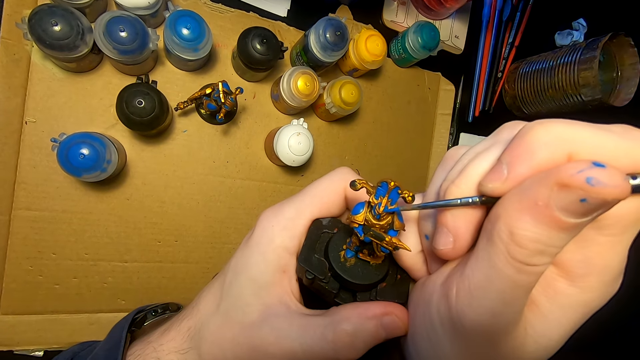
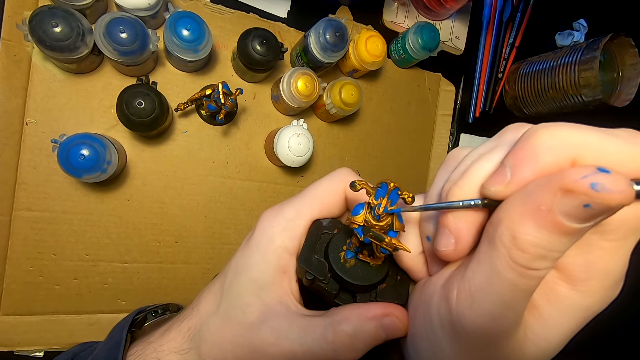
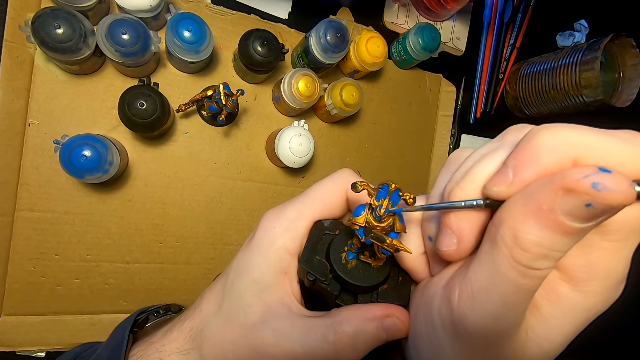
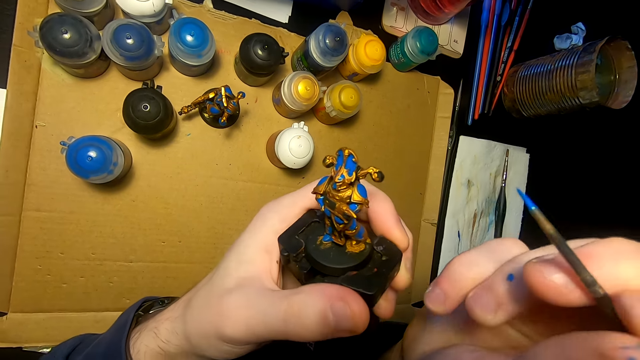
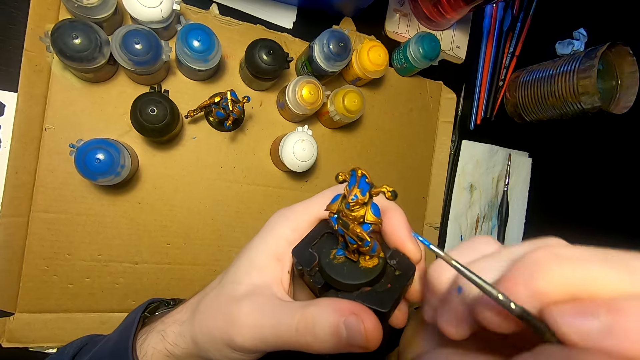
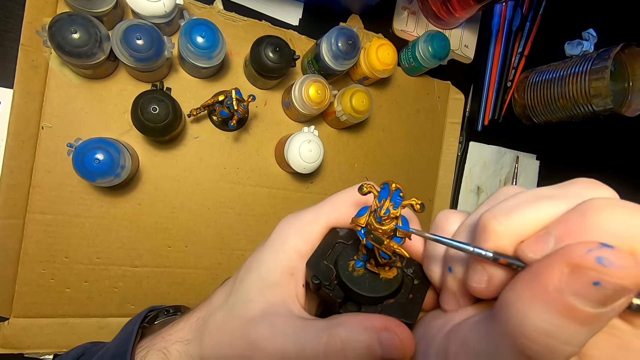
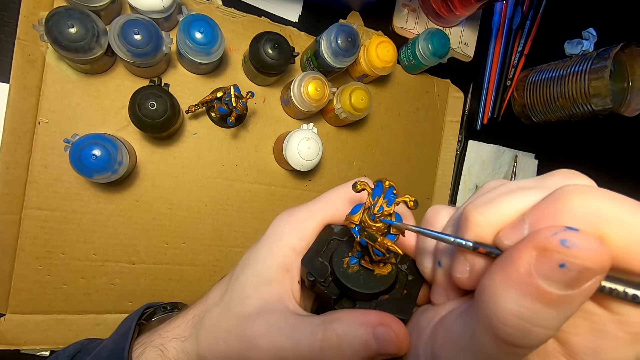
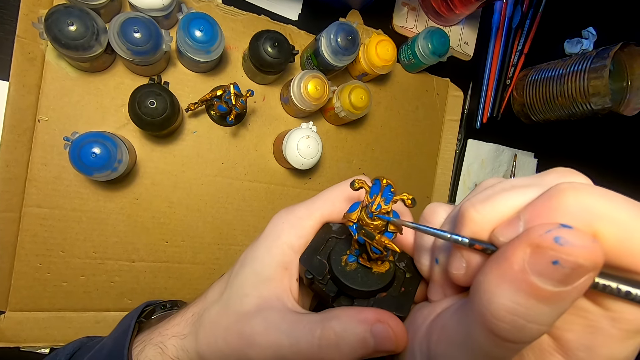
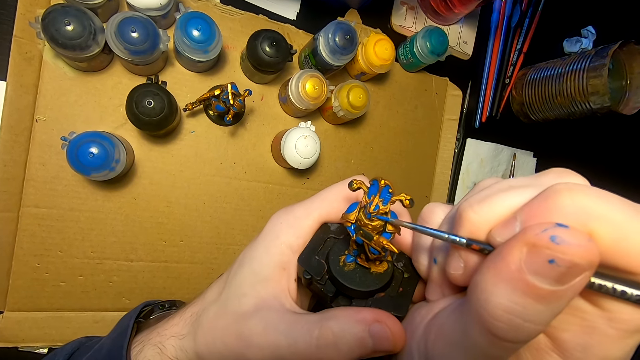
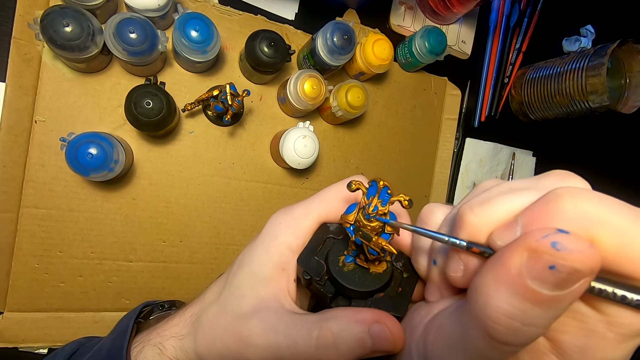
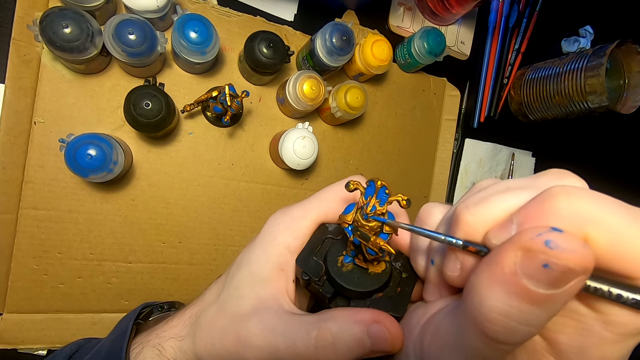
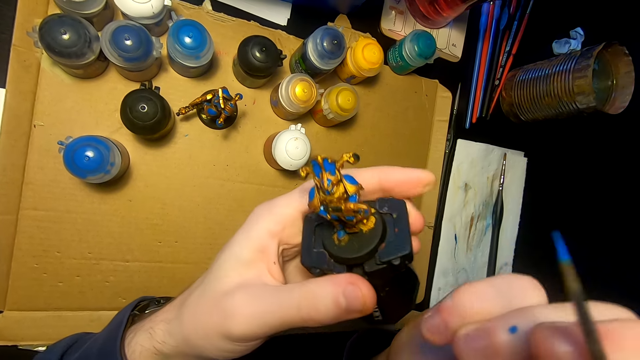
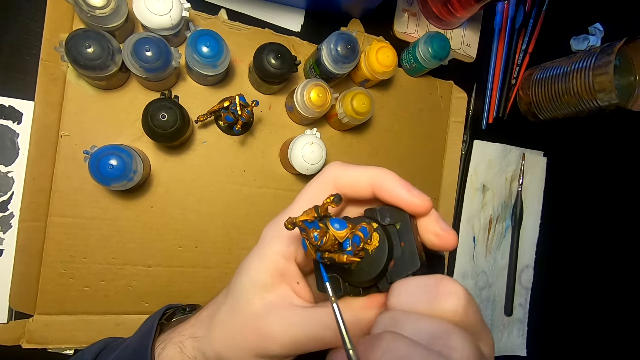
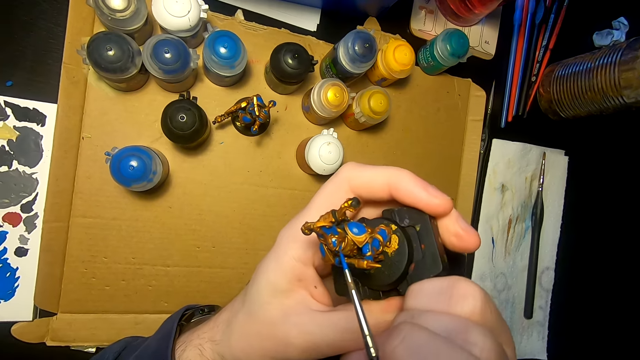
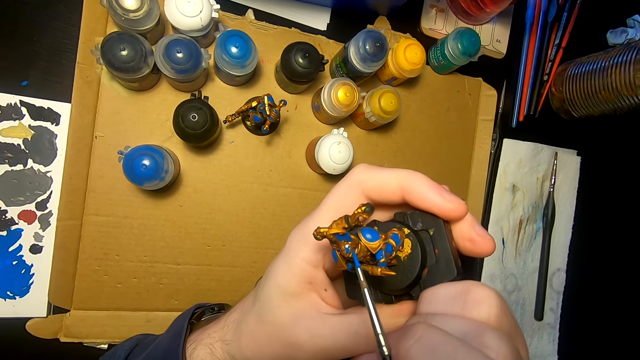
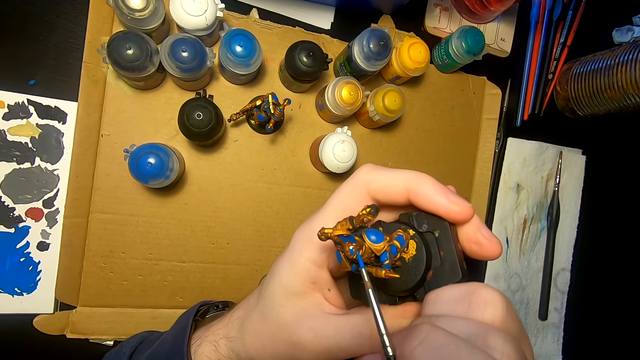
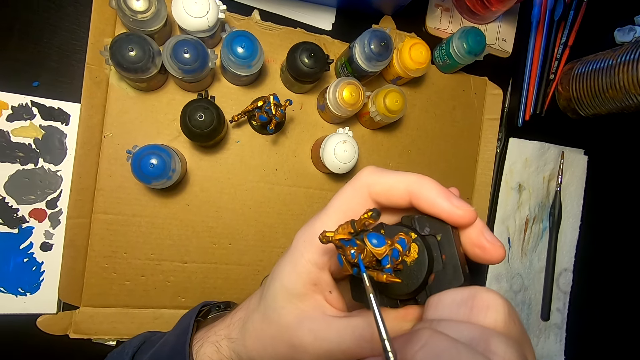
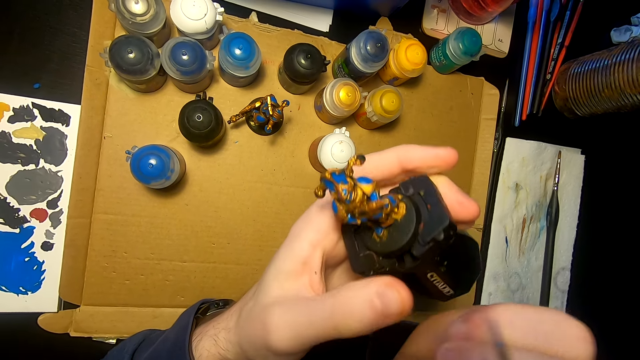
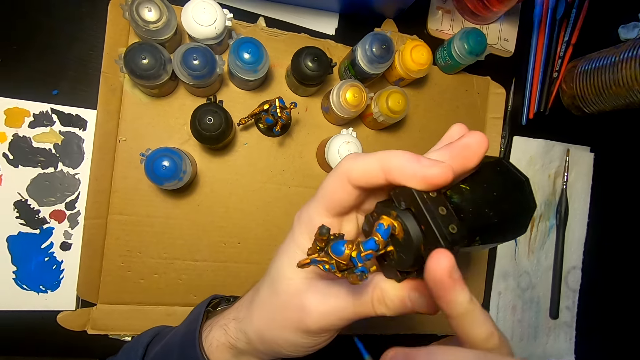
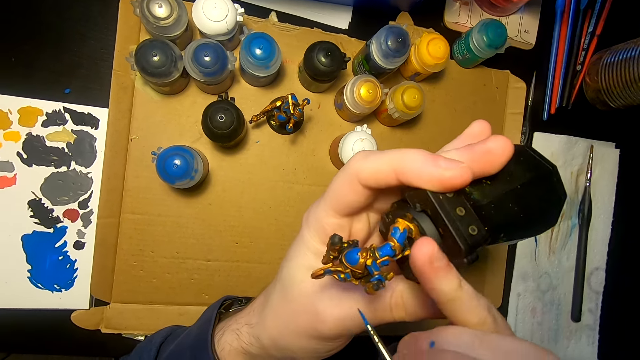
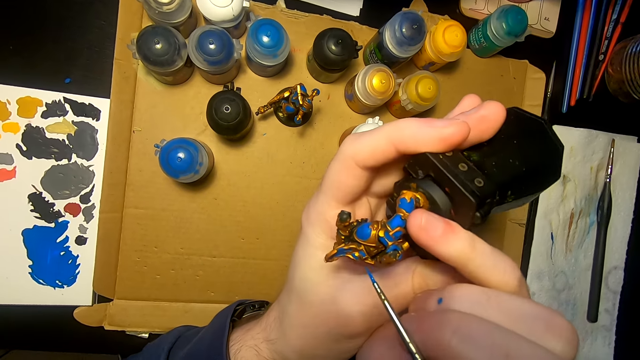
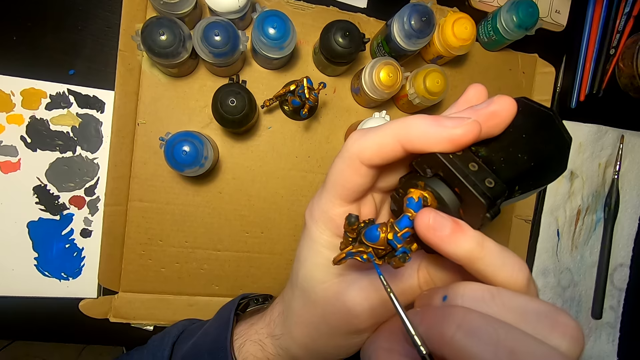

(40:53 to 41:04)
The camera wearer moves the right hand. They paint a sculpture with a pen brush. They paint a figurine with a paintbrush. They turn the sculpture. They paint the sculpture with the pen brush.

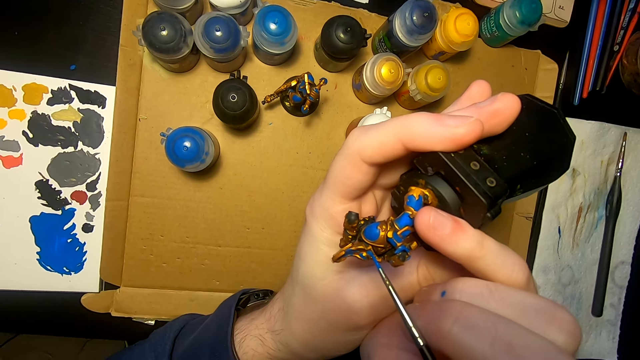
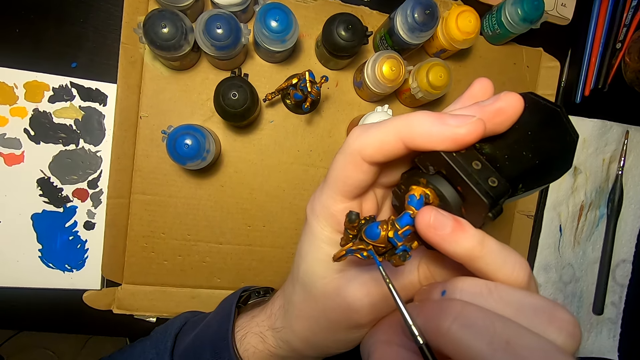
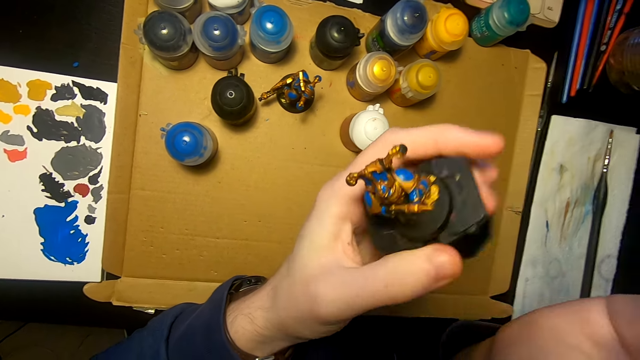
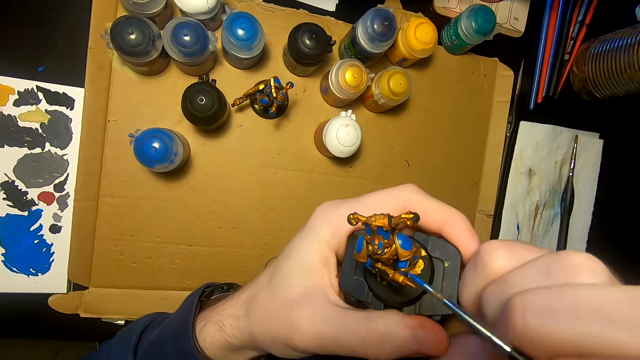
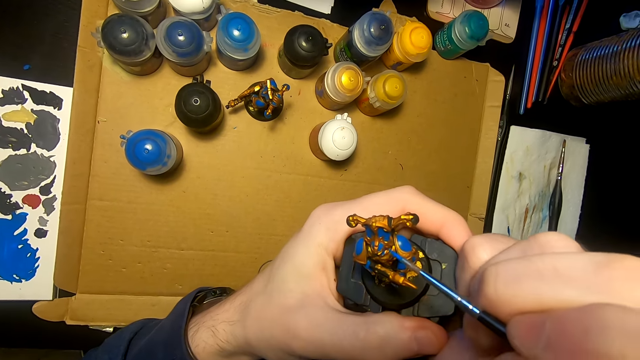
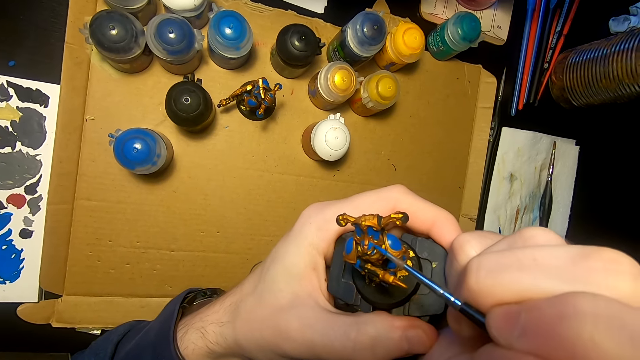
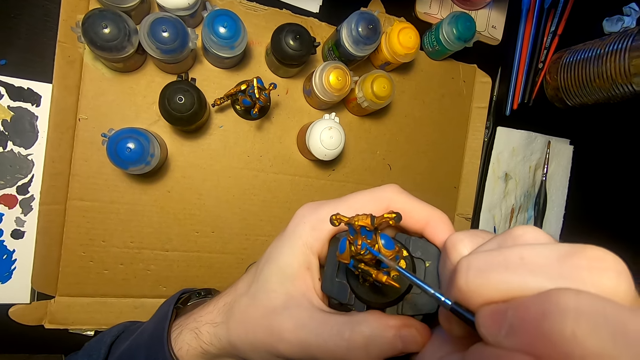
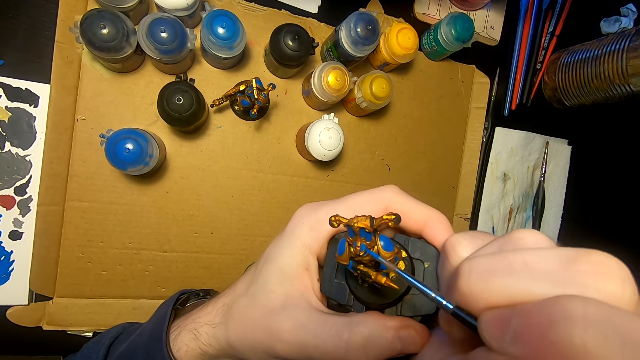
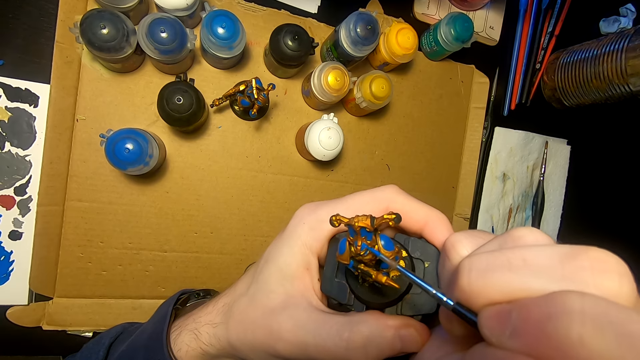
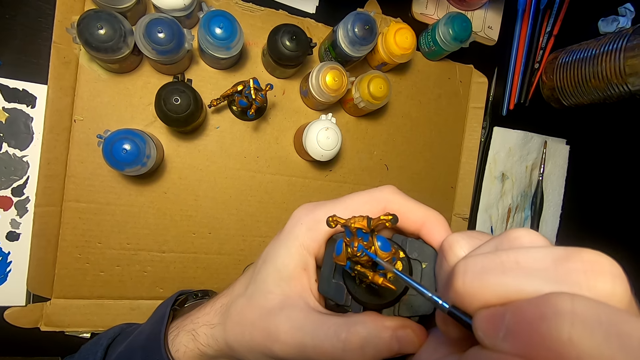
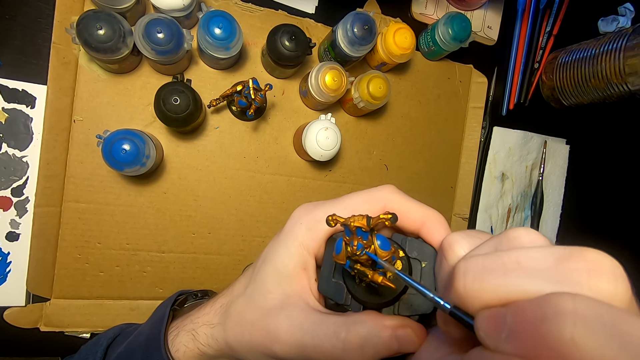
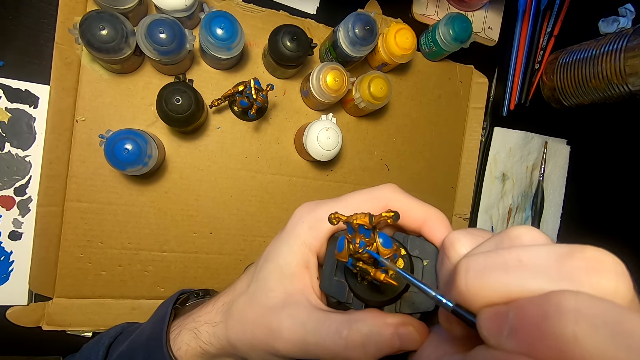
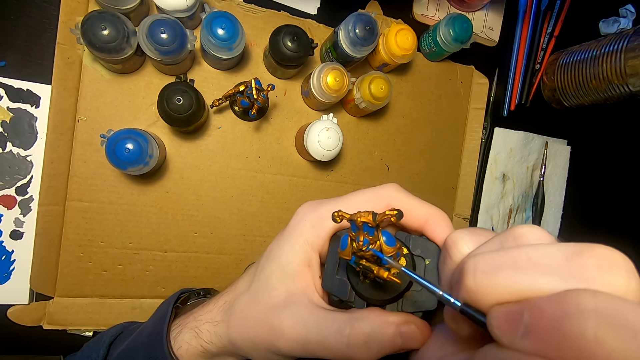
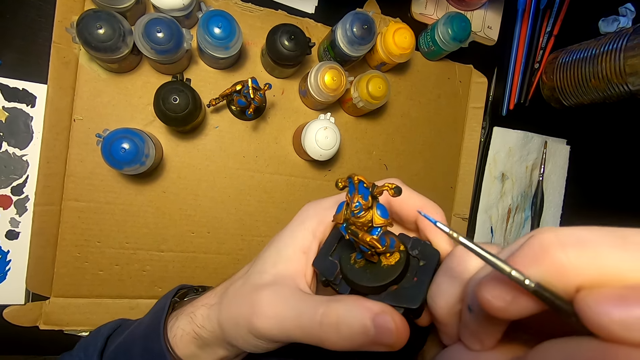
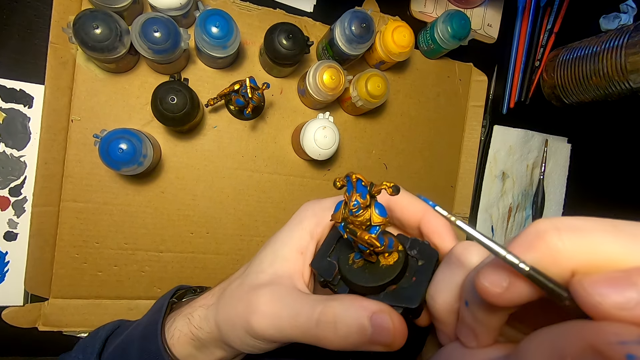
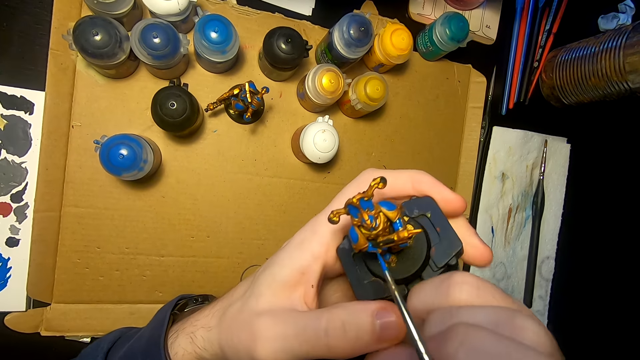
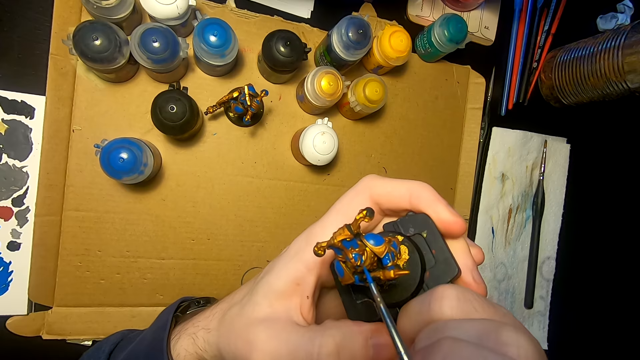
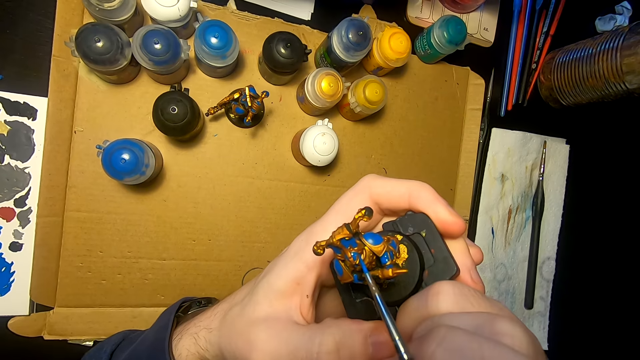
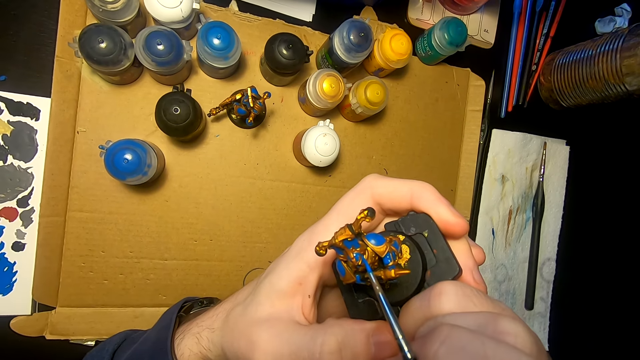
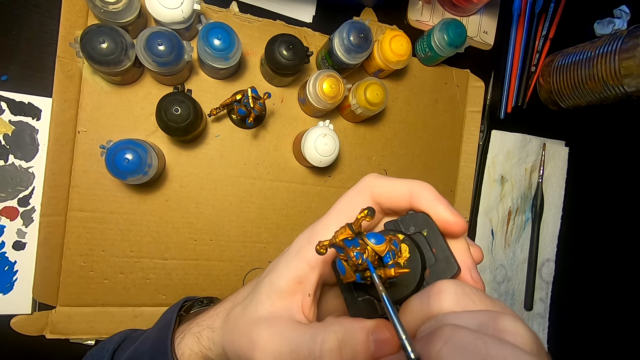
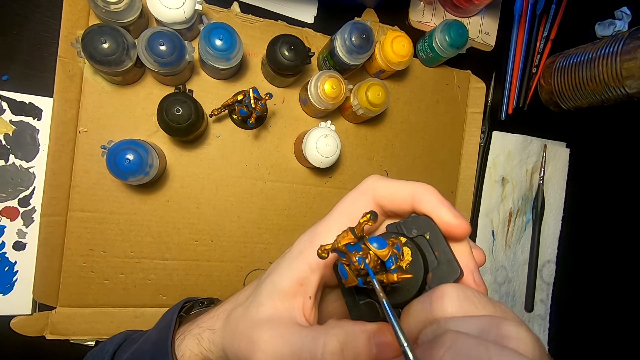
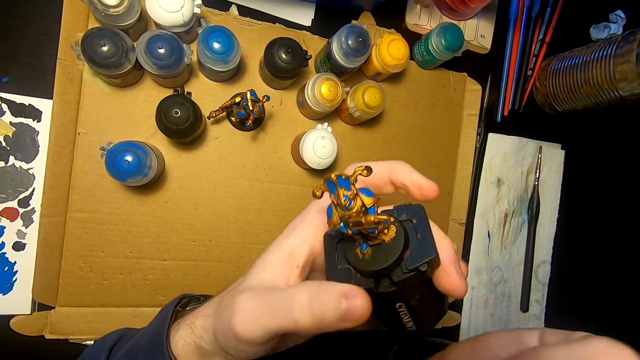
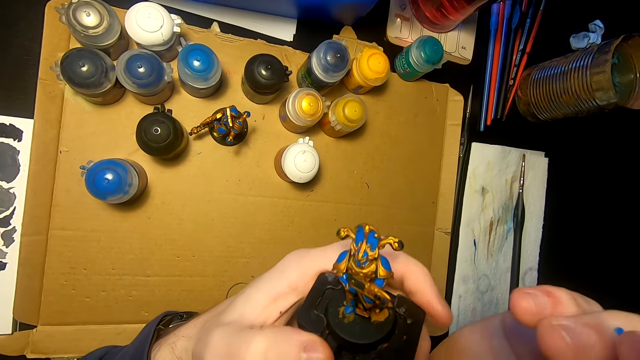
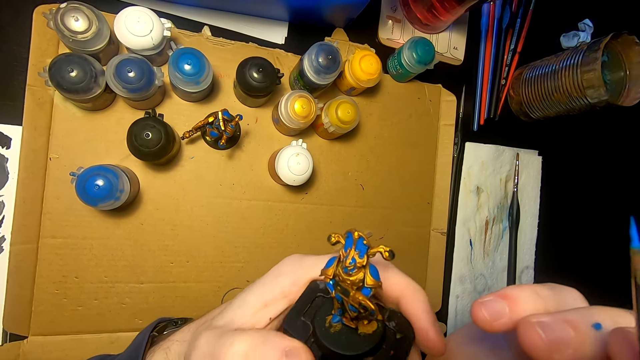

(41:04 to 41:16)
The camera wearer paints a figurine with a paintbrush. They move the right hand. They look at the sculpture. They paint the sculpture with a pen brush. They move the right hand.
